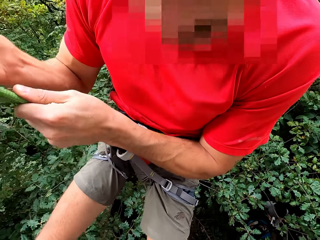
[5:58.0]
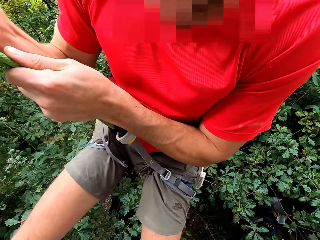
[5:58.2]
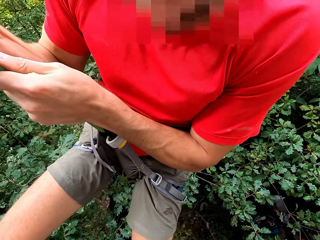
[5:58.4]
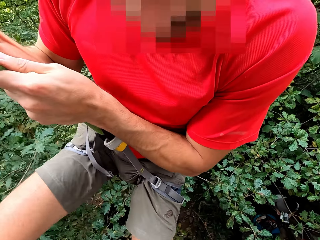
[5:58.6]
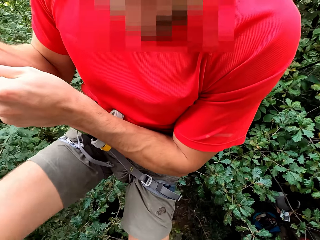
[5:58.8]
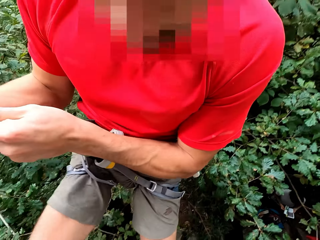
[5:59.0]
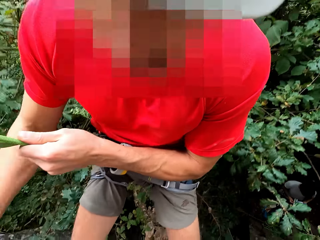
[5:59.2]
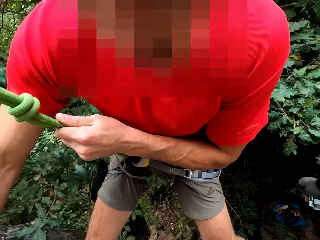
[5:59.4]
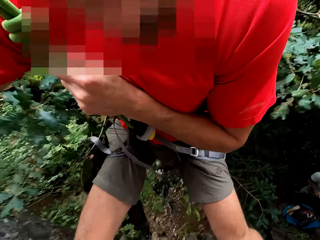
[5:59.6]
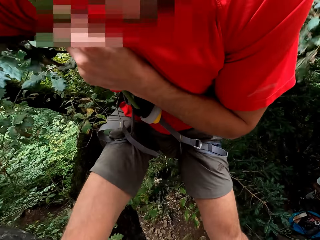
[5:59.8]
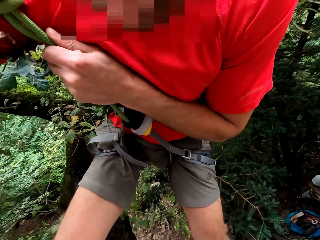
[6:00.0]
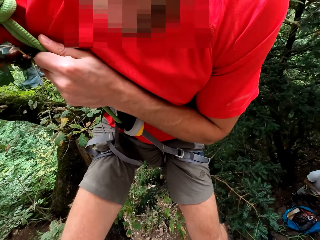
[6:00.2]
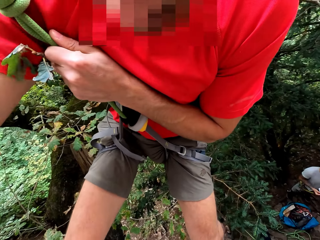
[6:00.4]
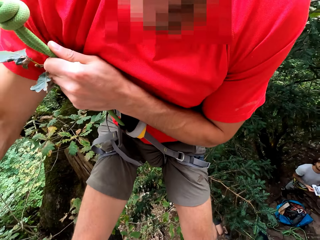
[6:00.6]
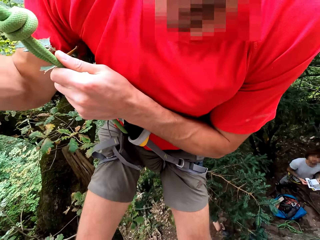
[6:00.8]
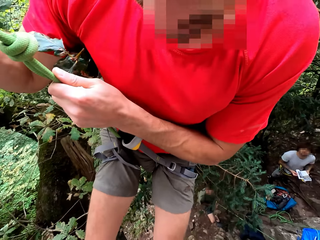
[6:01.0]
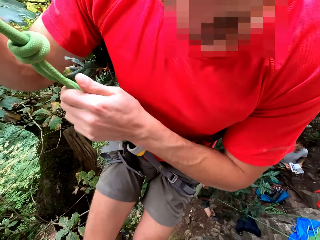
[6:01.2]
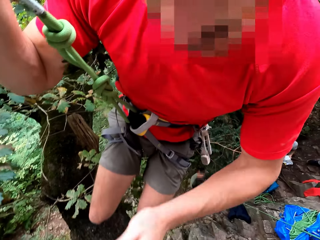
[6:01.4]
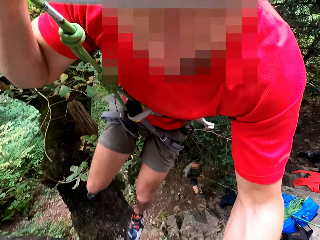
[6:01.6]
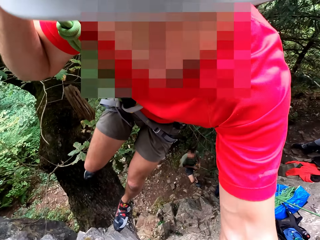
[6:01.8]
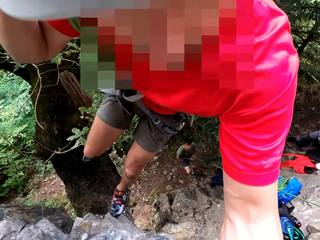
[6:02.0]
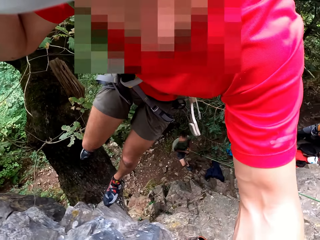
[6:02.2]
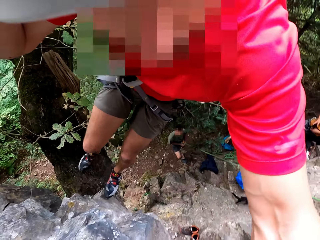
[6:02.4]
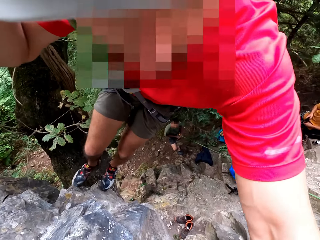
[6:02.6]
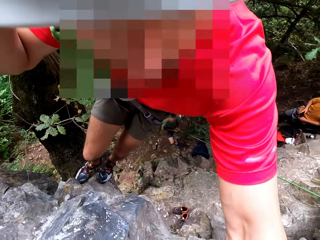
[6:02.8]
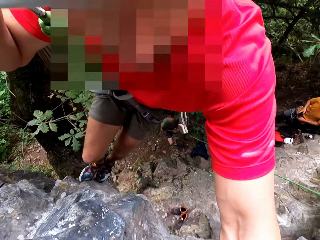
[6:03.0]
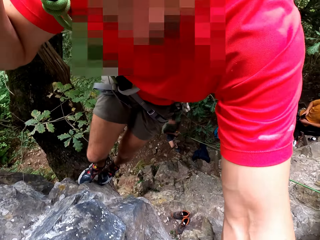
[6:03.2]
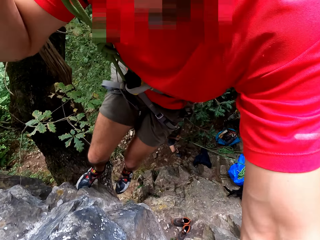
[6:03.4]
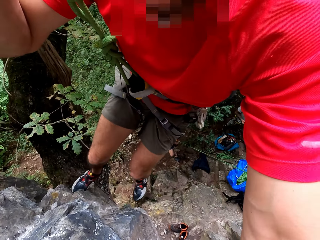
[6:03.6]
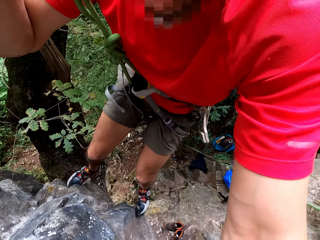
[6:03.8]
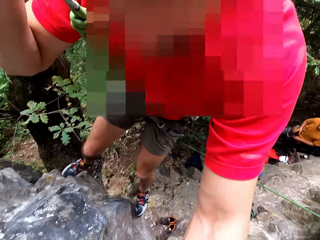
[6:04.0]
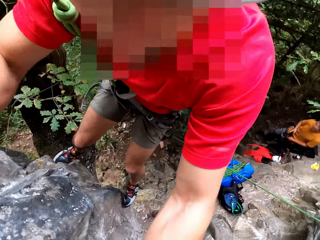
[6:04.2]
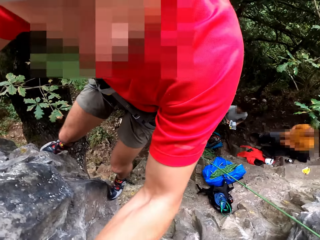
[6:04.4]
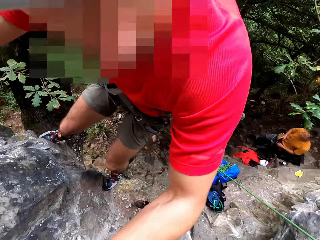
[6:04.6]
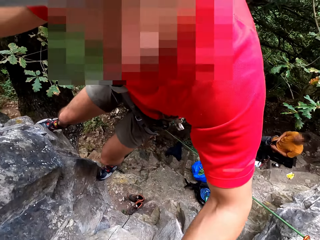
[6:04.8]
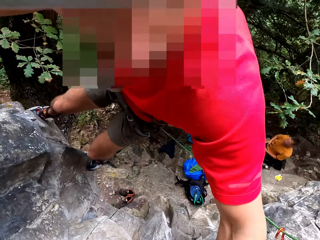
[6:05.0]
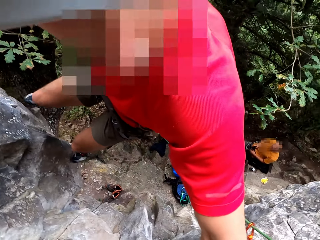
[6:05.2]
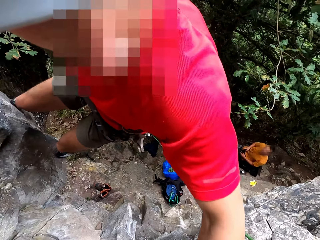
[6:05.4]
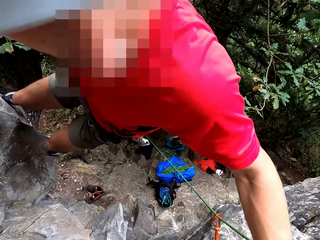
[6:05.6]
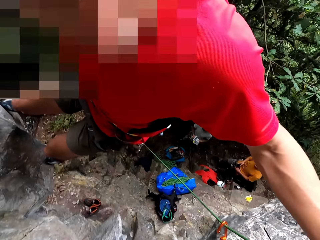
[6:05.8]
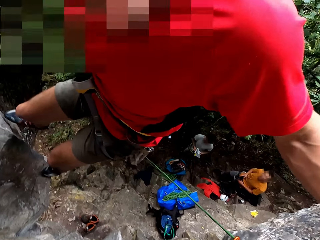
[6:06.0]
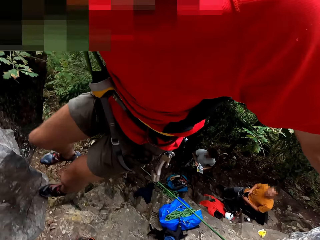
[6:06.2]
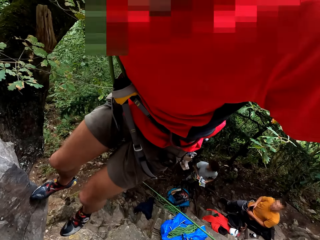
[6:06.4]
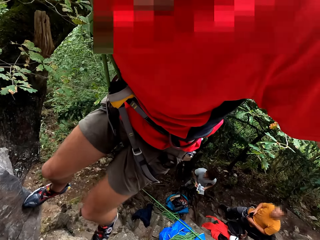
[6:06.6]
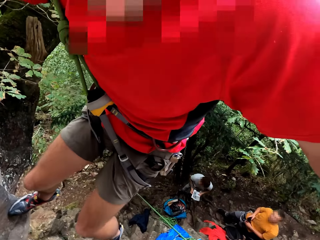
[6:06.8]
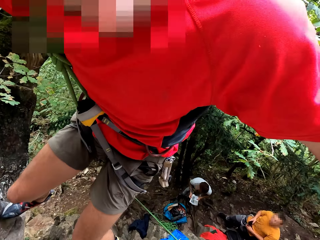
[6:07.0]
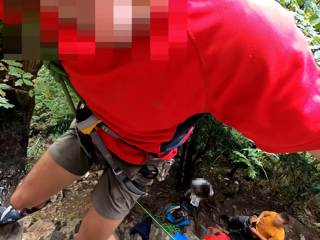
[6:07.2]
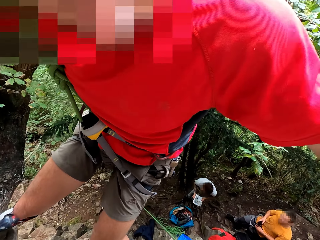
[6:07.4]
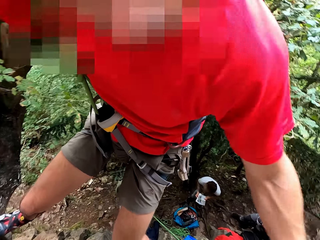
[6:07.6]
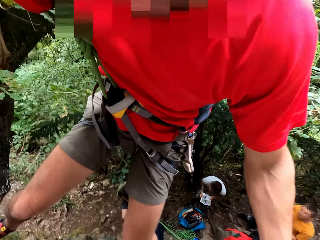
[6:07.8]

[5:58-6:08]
The camera wearer talks to a man. They hold on to the stone. They climb down the stone.

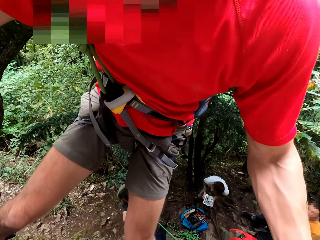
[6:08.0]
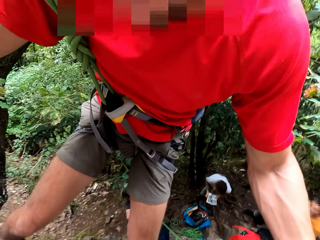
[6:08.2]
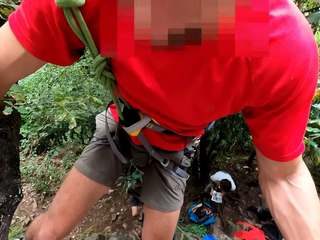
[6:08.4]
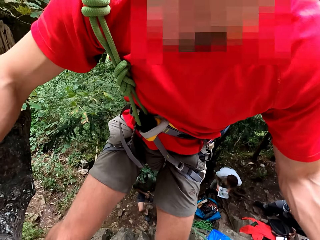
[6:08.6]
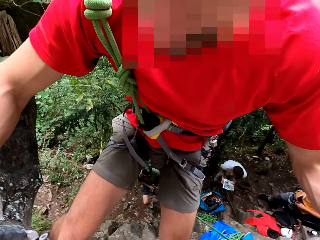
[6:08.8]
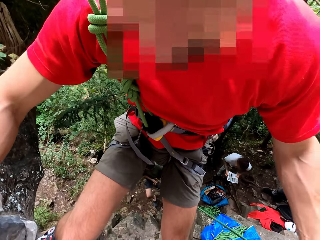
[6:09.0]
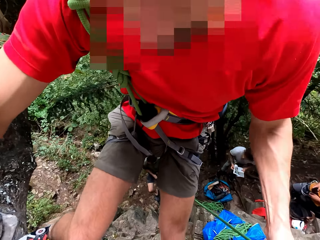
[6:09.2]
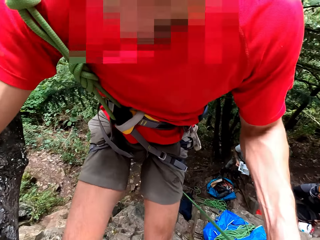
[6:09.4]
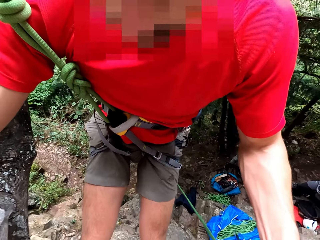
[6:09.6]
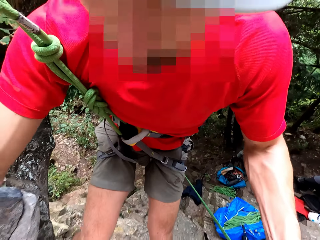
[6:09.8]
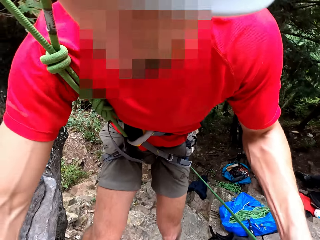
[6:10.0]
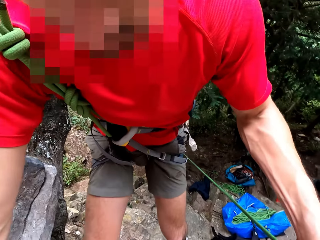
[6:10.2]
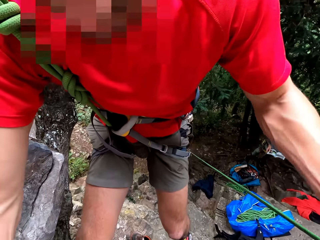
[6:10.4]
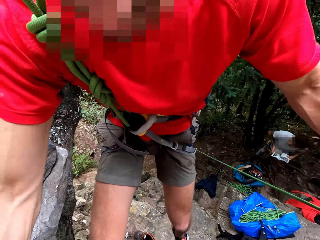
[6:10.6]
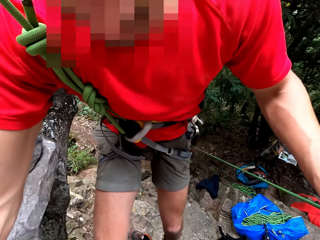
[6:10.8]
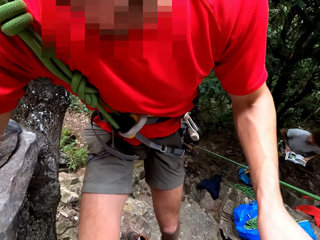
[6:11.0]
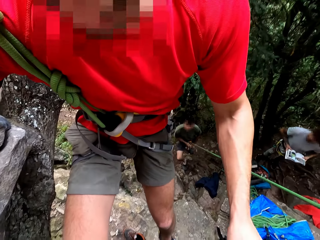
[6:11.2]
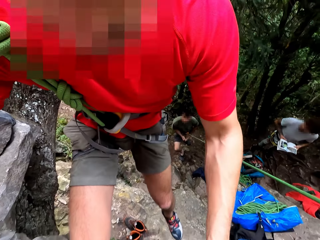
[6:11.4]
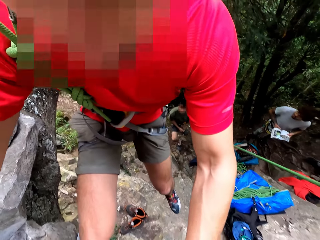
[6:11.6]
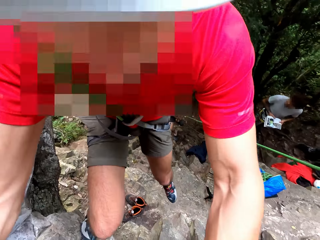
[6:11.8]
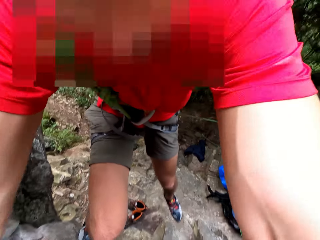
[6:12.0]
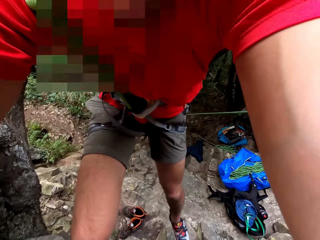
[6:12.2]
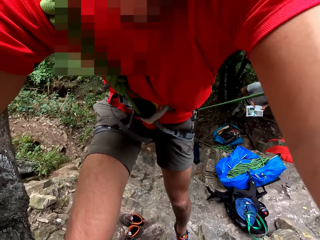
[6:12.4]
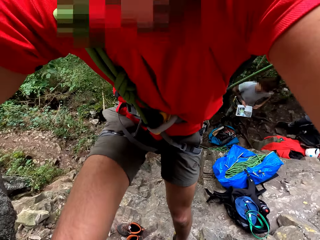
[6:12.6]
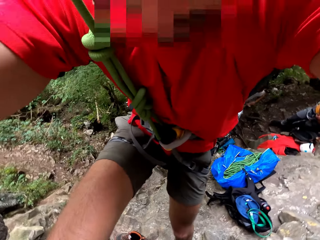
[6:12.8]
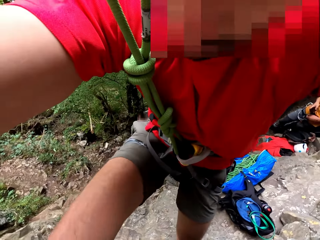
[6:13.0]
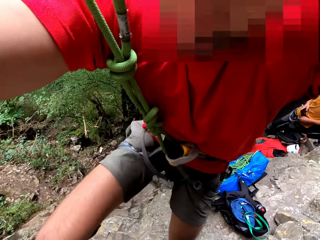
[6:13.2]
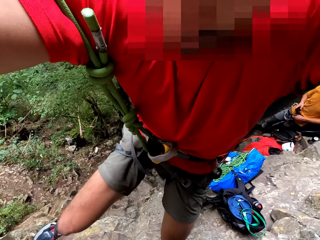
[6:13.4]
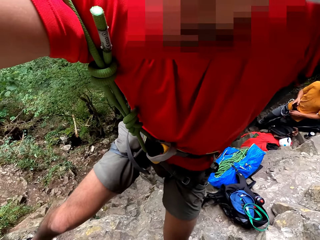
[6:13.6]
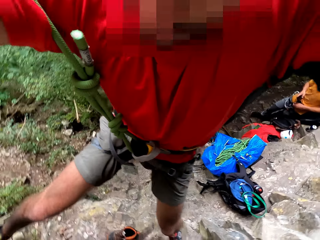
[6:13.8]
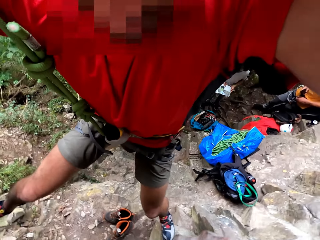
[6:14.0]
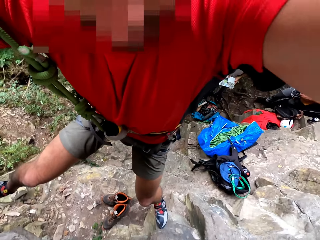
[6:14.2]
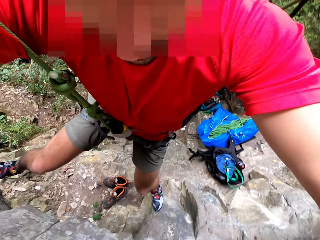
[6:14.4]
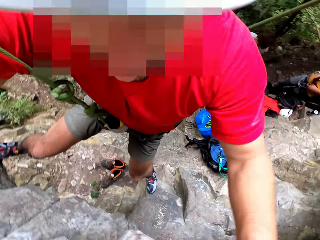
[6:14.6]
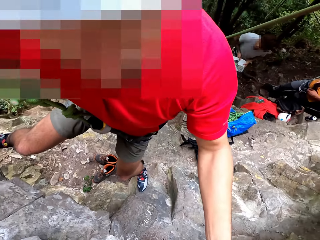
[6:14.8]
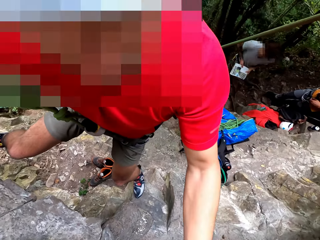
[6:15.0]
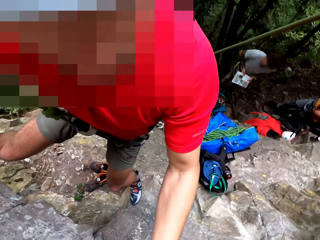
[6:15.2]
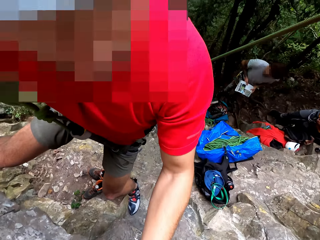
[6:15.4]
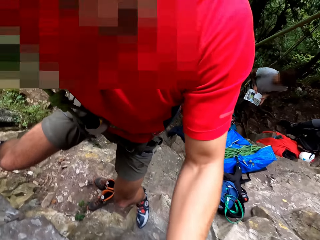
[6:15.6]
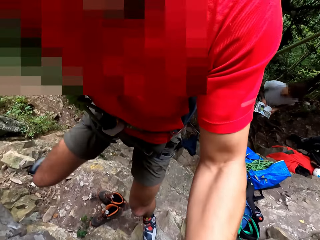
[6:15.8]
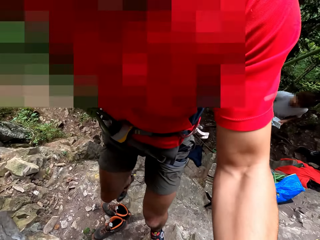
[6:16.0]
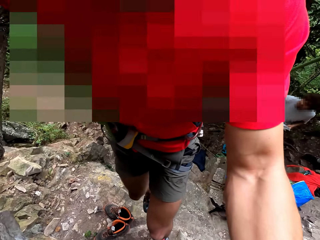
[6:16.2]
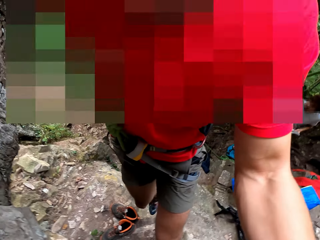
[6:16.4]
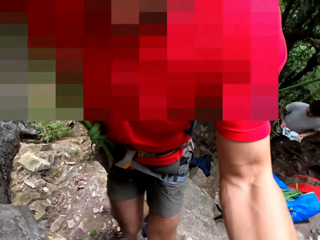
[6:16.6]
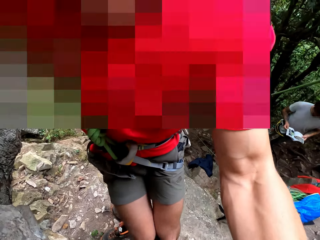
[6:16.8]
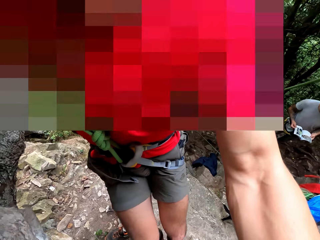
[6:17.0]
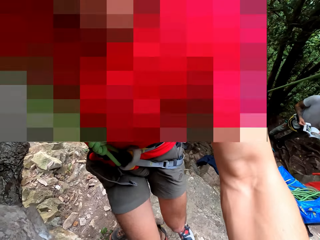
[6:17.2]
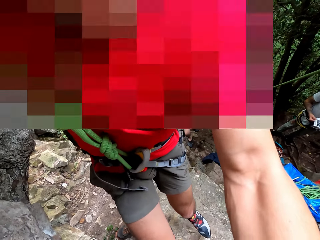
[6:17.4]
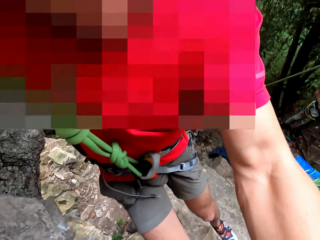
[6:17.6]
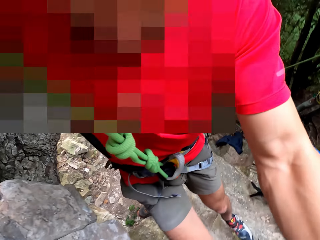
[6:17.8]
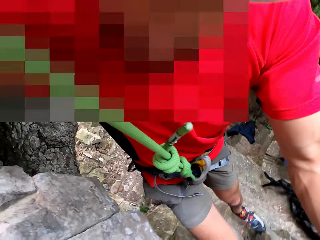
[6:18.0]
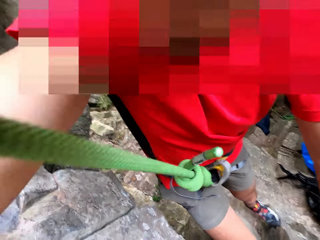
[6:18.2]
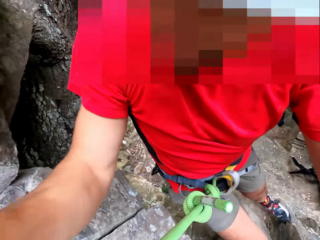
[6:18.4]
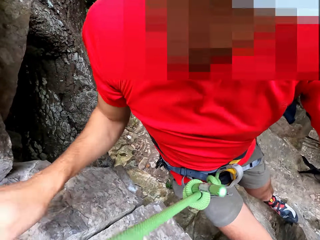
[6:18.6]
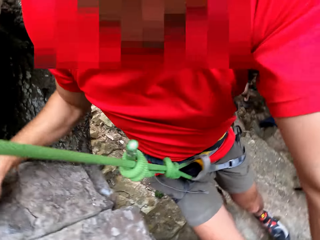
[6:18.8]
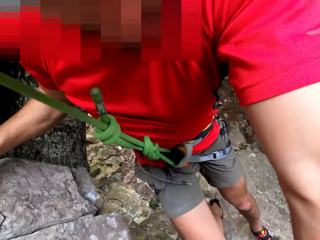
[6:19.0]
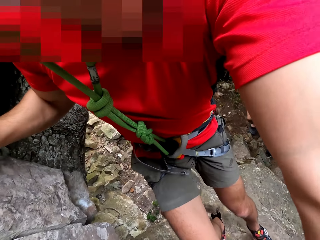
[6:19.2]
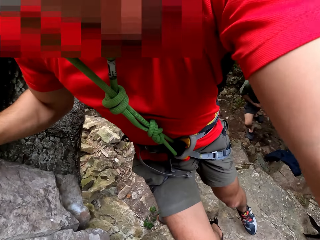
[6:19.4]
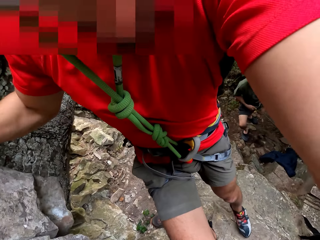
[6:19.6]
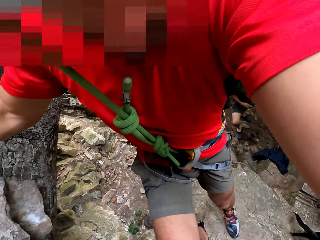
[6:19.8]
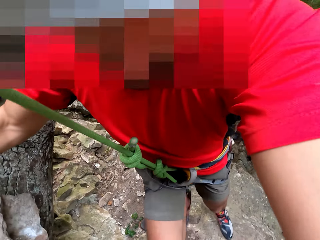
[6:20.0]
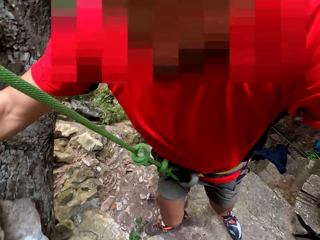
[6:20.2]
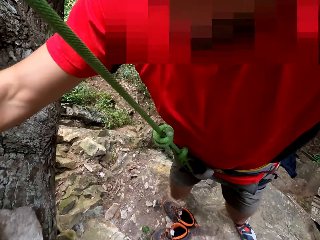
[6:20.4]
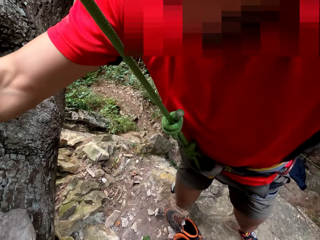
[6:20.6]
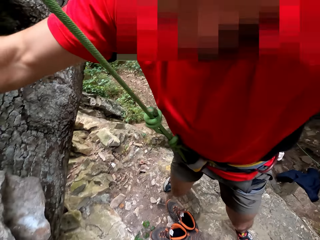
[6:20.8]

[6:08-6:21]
The camera wearer holds on to the stone. They climb down the stone. They talk to the man. They climb down the stone.
